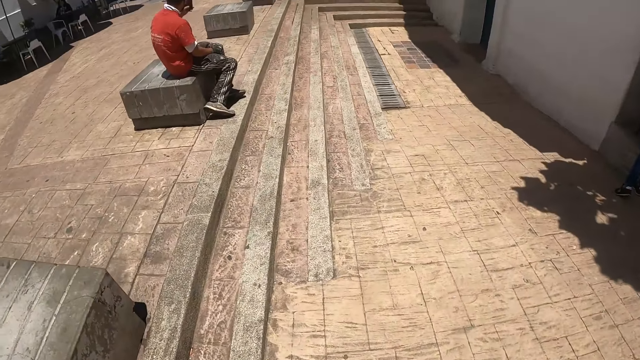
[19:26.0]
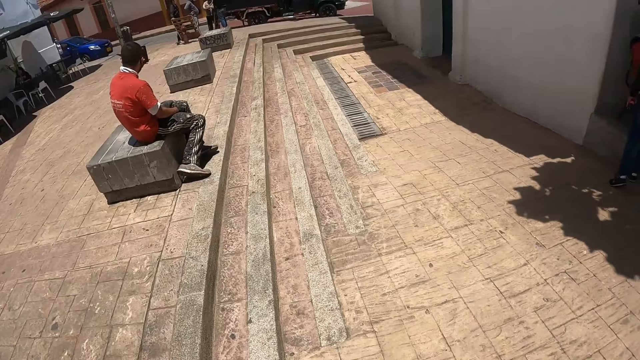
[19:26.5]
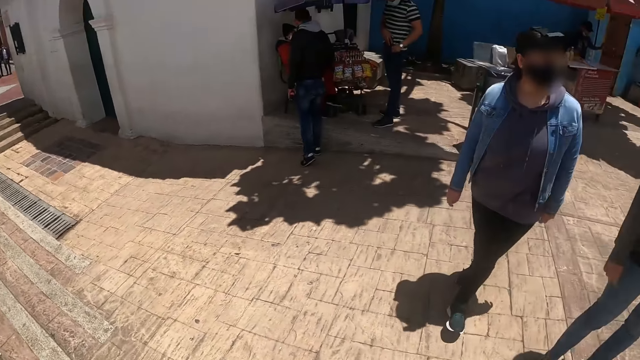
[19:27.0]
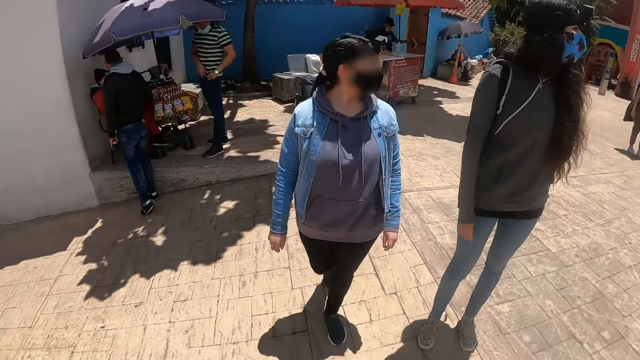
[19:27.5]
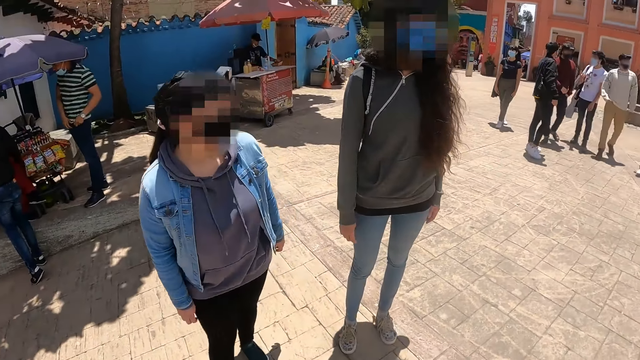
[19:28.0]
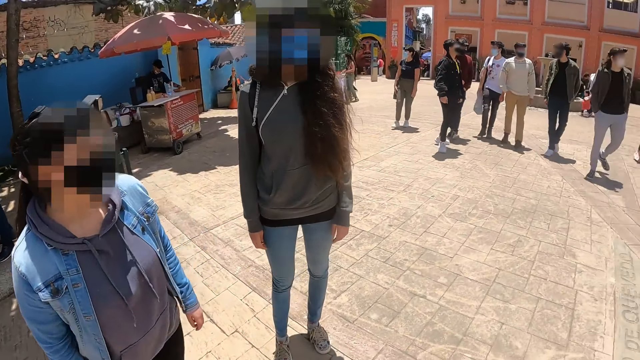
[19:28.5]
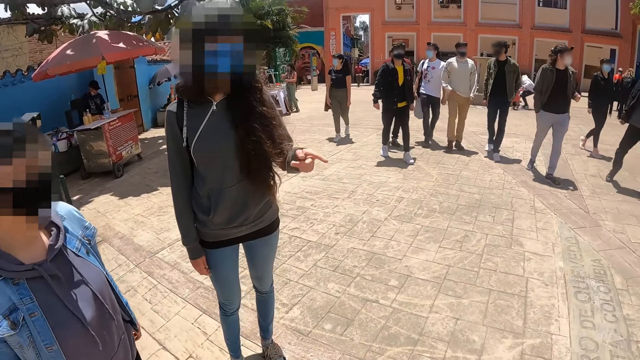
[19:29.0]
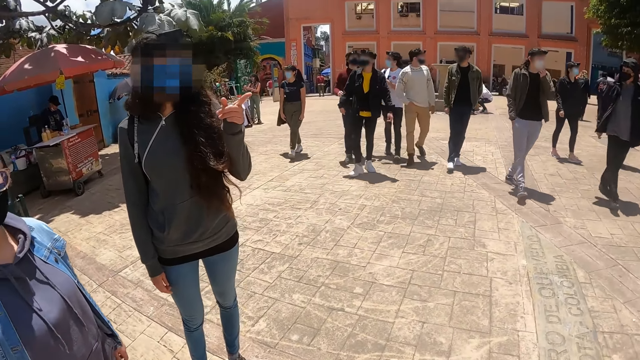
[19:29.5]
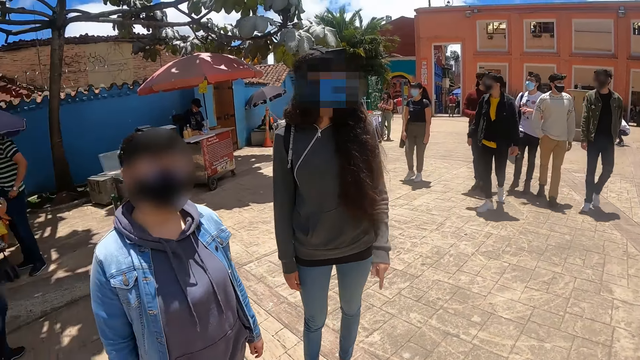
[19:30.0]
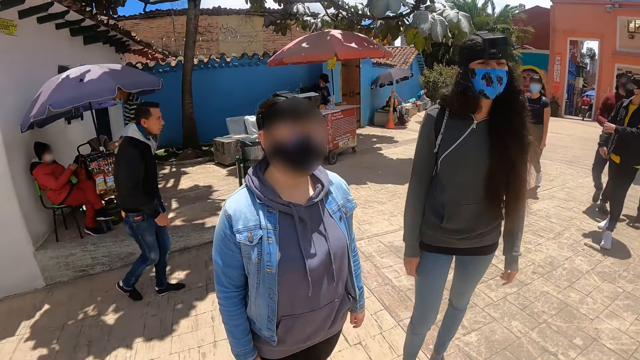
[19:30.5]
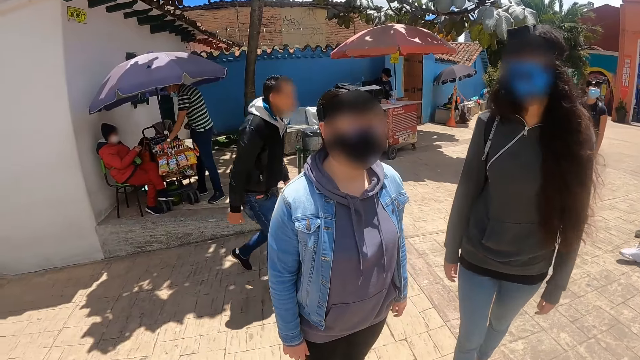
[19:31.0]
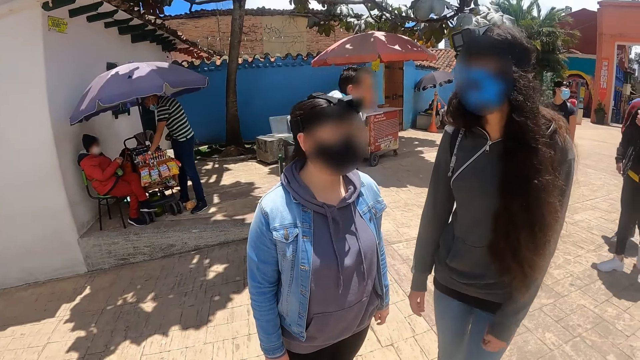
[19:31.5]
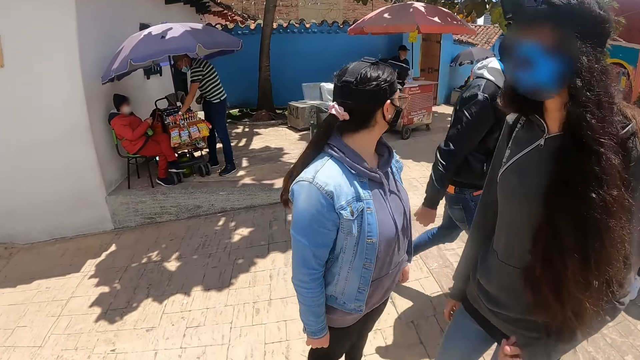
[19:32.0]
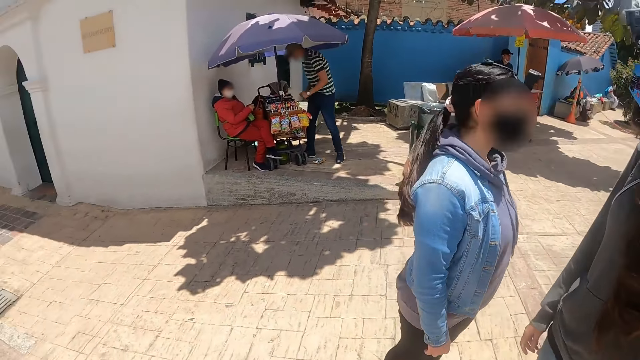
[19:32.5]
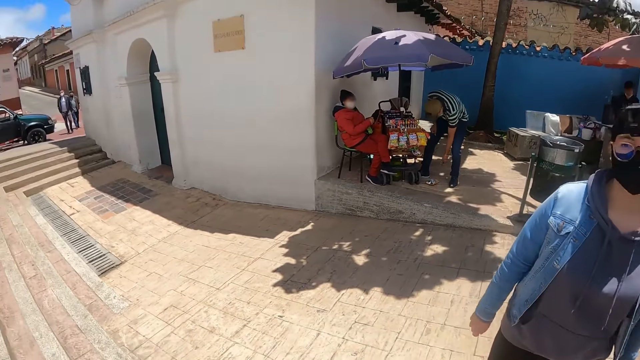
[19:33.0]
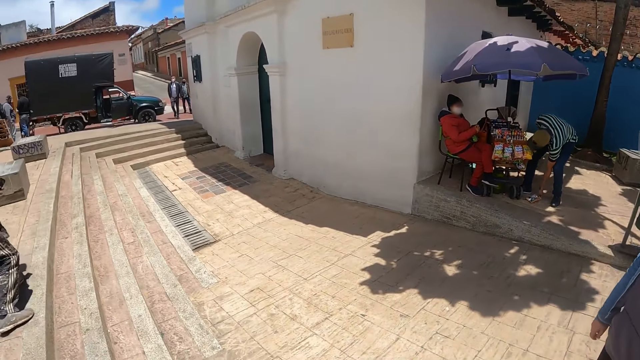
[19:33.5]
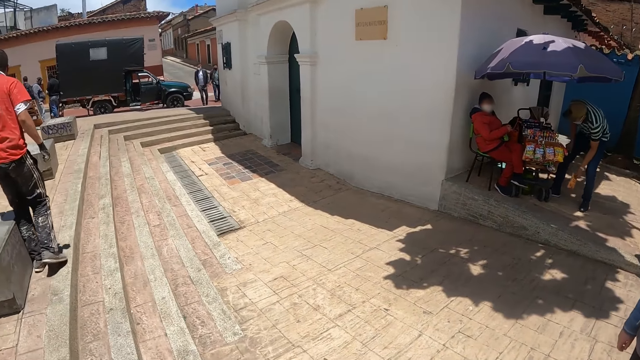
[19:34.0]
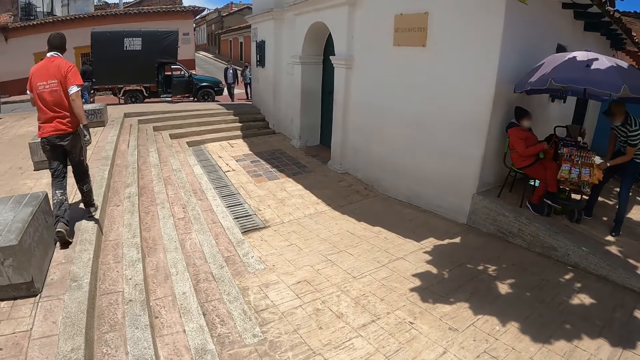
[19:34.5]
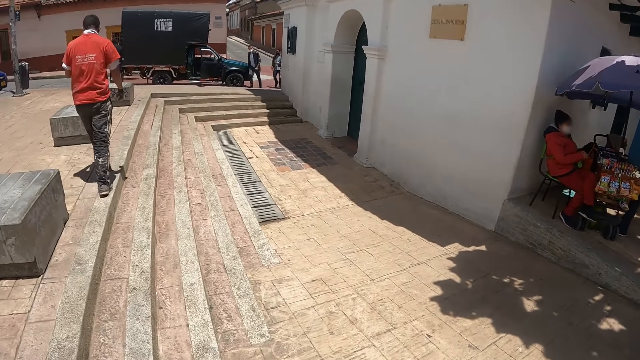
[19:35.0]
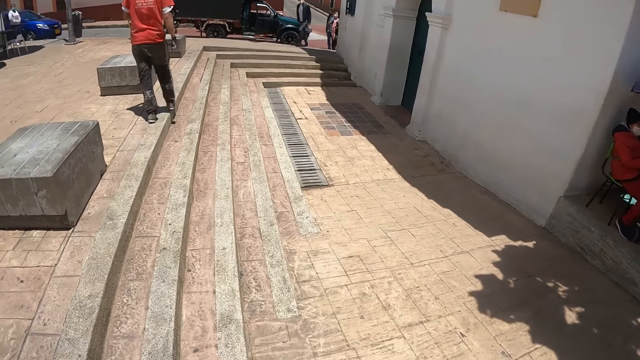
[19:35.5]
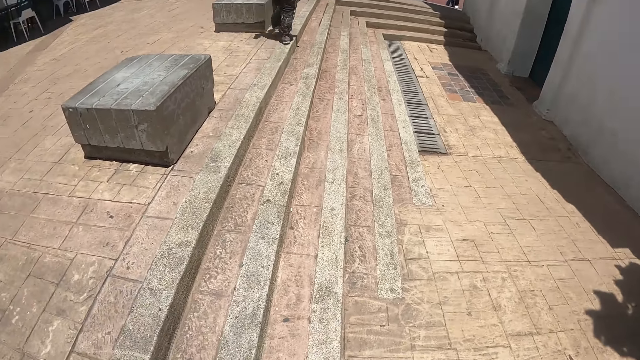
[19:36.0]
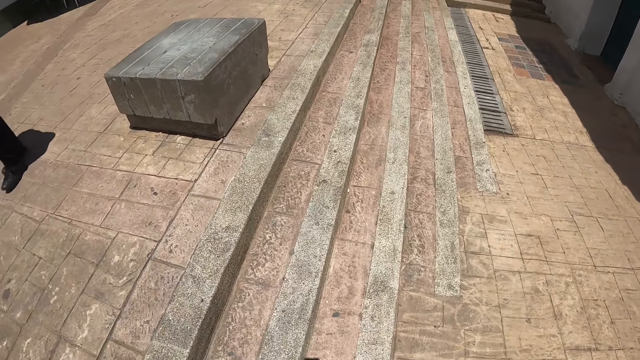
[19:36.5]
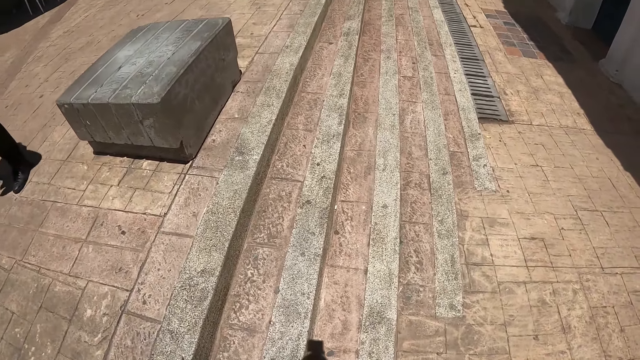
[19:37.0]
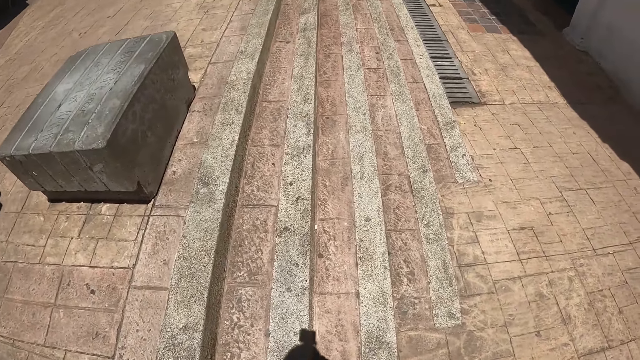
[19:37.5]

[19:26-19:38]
The camera wearer looks at a woman and another woman. The other woman points a finger. The camera wearer walks on the pavement.

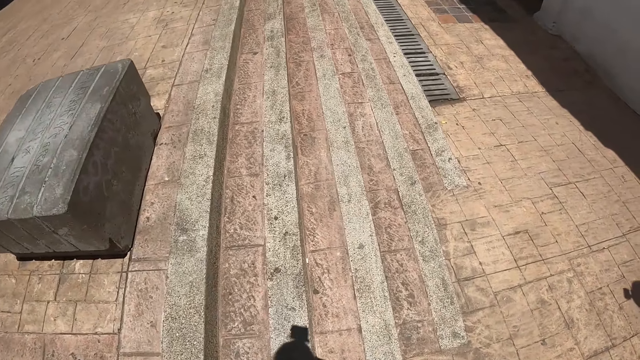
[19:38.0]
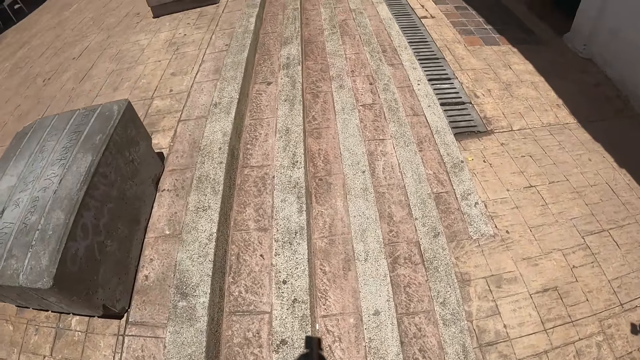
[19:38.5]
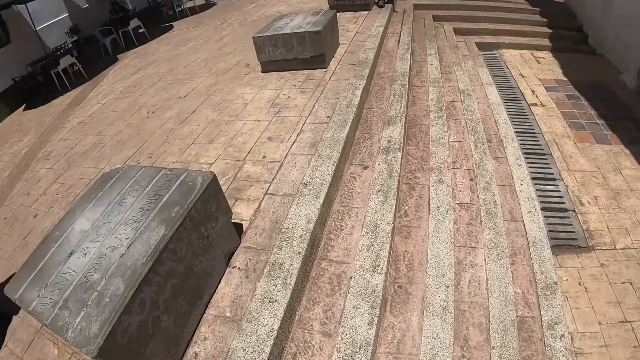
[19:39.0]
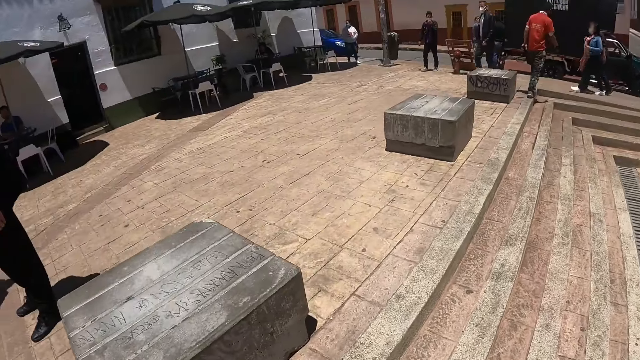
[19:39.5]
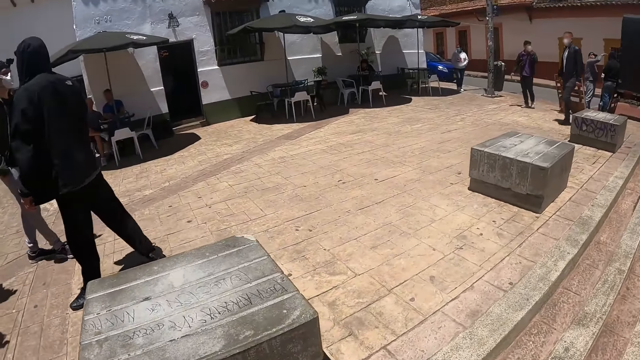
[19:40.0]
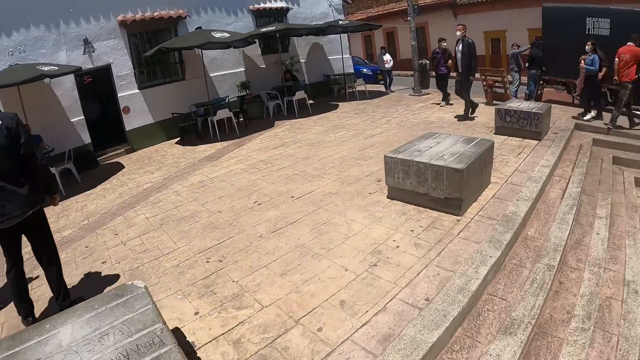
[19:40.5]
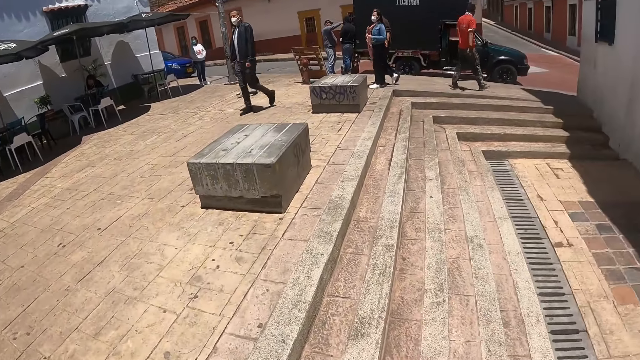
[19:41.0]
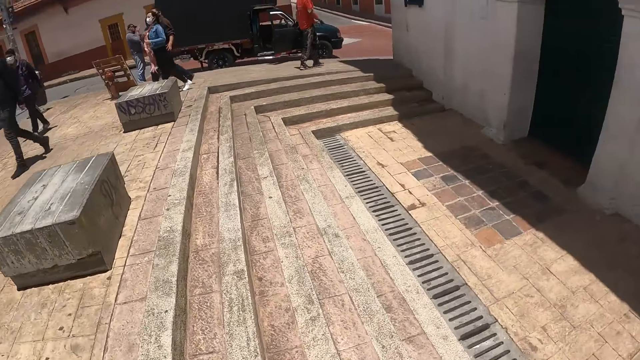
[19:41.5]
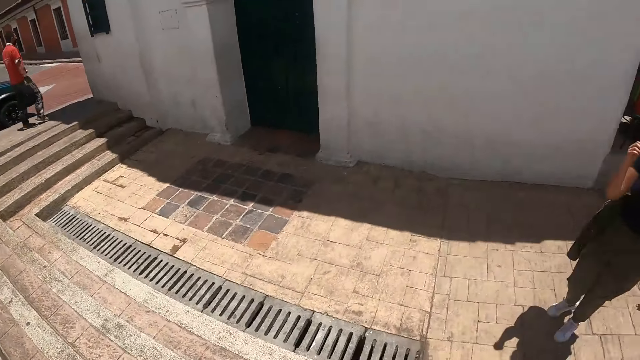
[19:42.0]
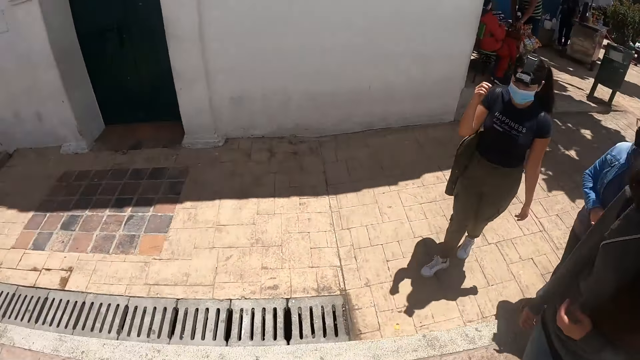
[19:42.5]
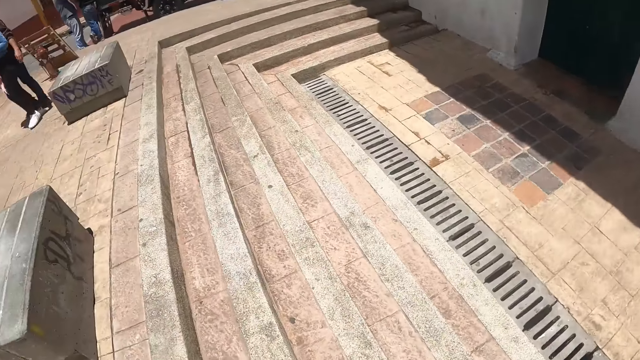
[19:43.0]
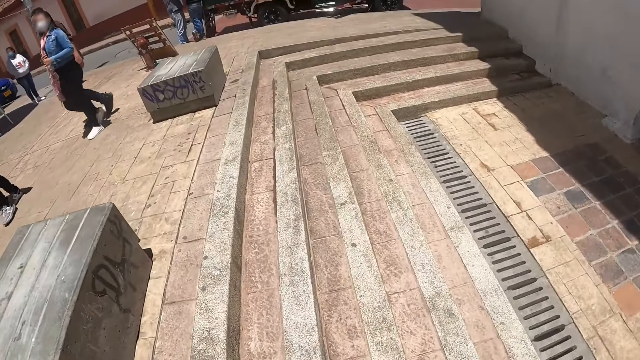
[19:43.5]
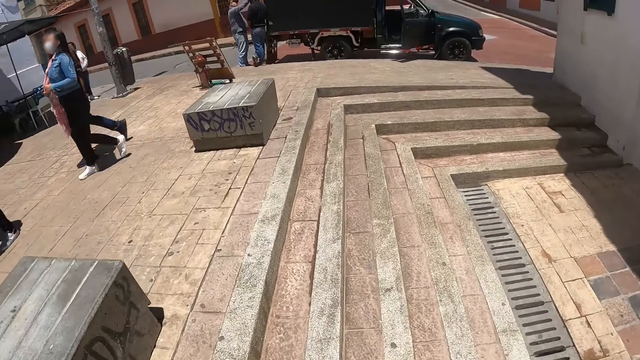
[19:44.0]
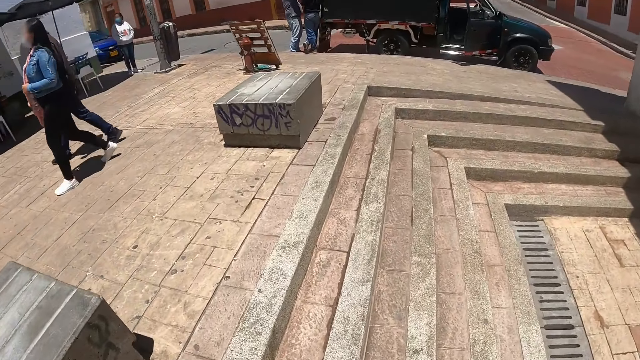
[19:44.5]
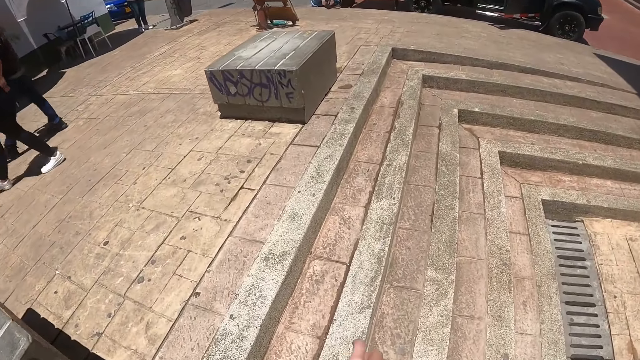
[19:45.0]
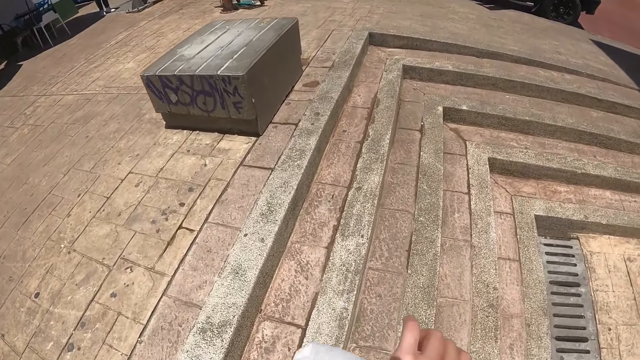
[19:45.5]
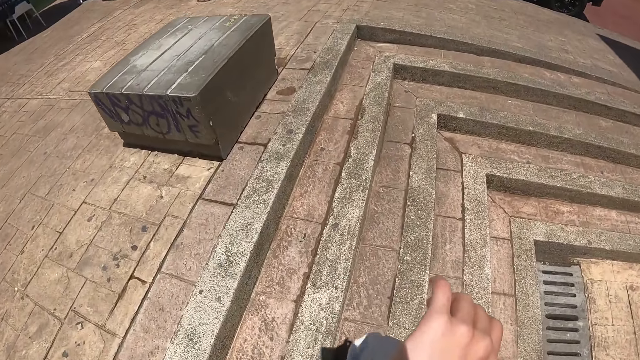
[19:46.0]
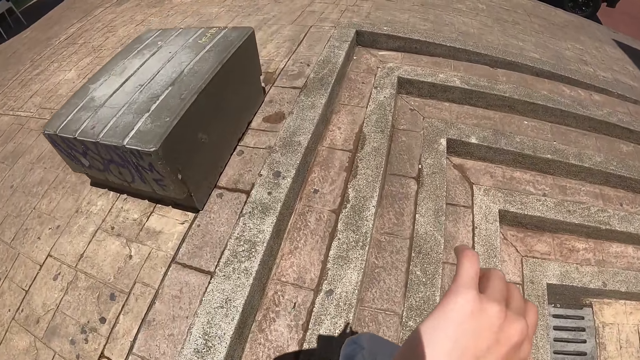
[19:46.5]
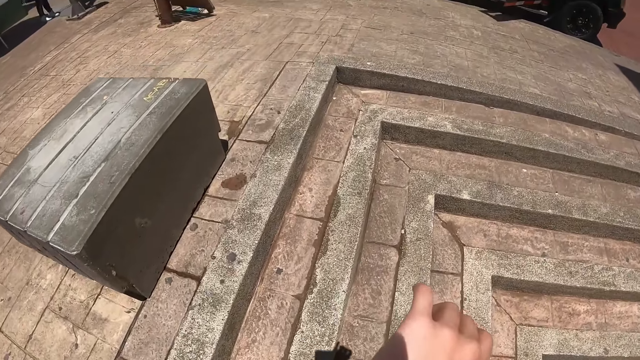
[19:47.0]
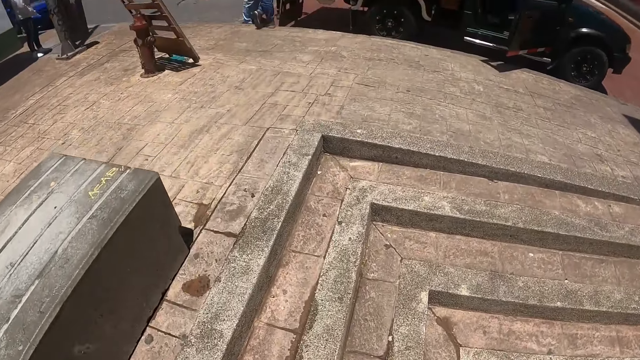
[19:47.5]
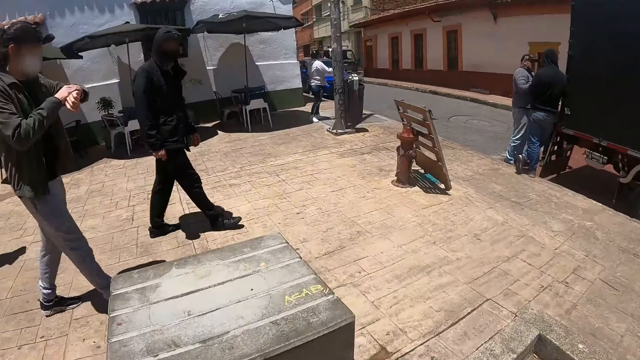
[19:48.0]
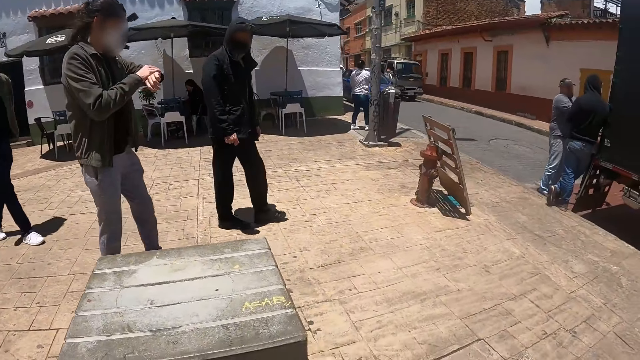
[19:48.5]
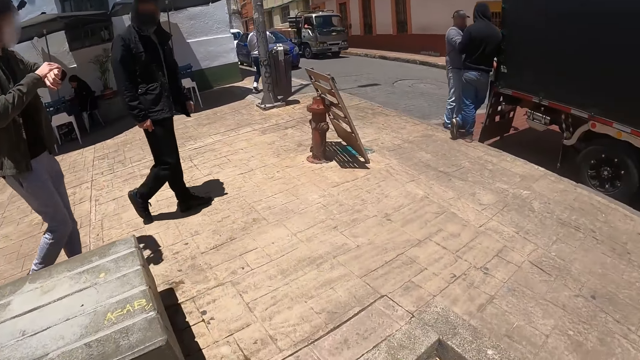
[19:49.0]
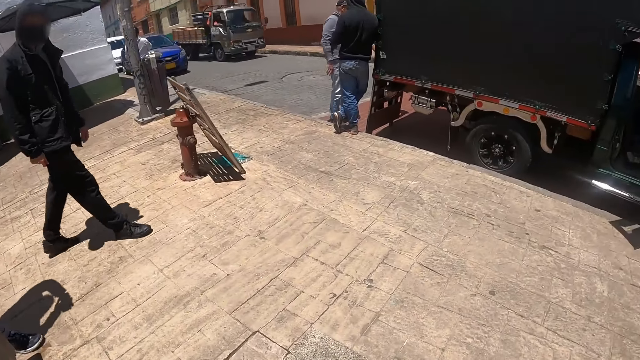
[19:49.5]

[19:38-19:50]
The camera wearer walks on the pathway. They look around. They raise a hand. They walk on the pavement. They look at the people.
